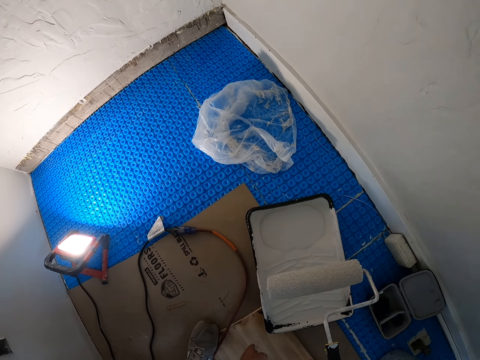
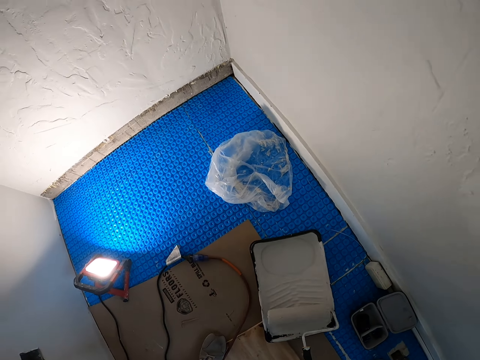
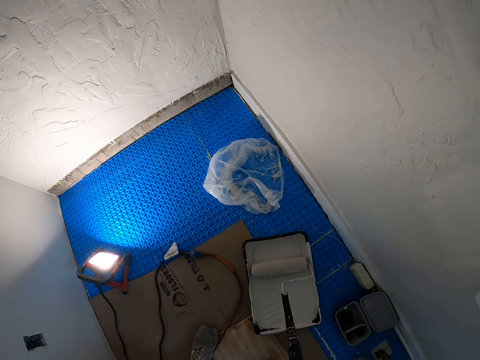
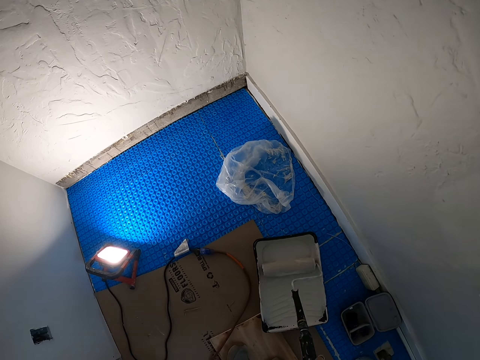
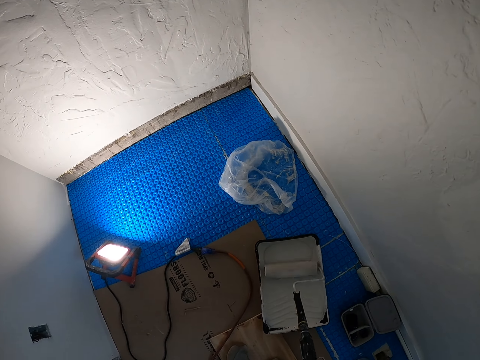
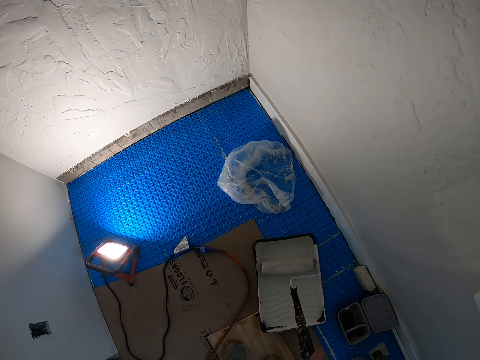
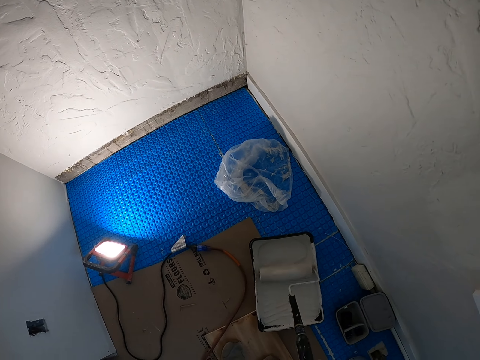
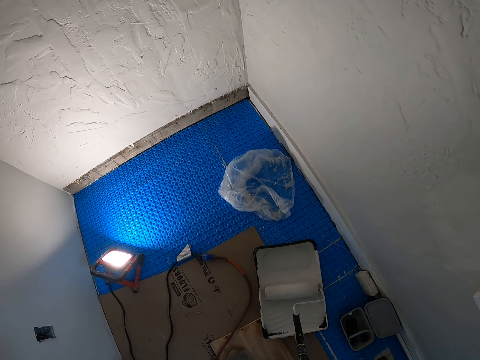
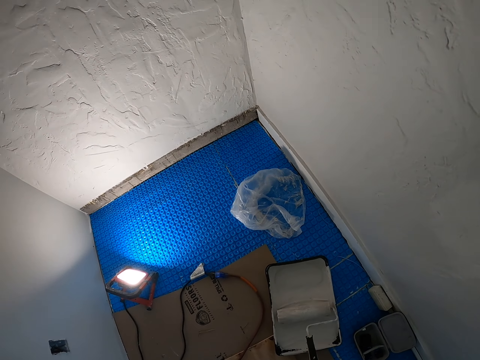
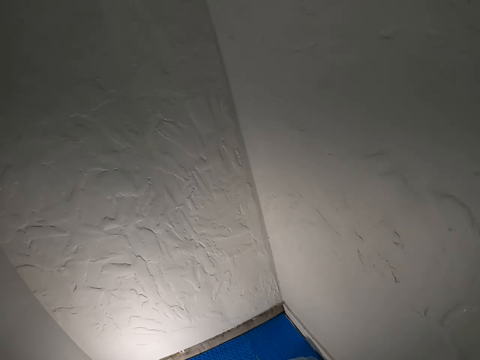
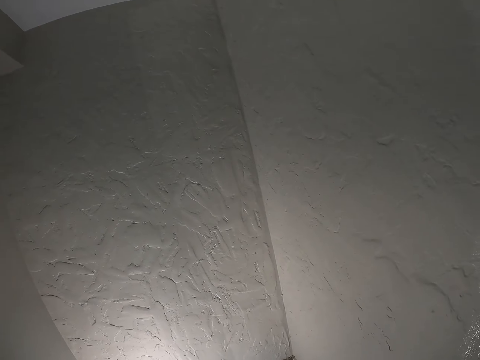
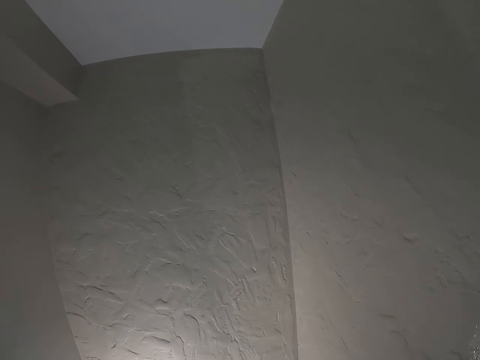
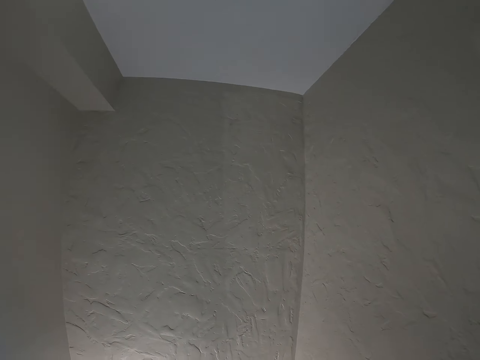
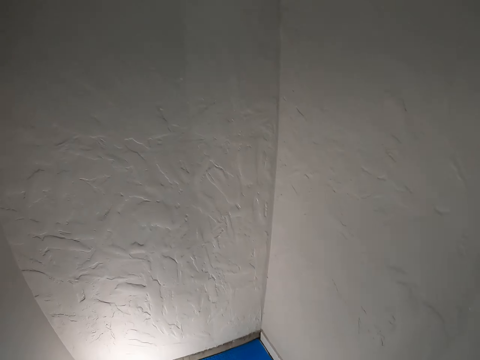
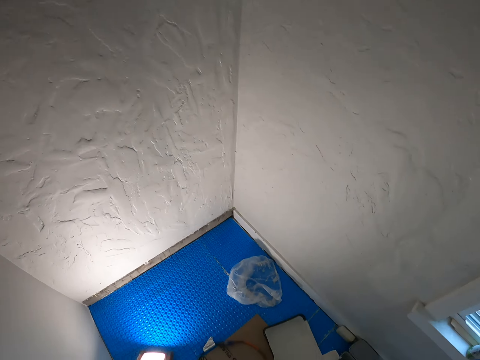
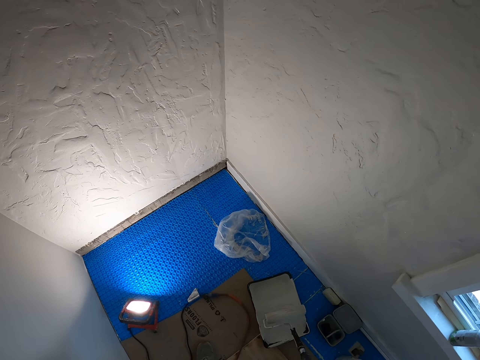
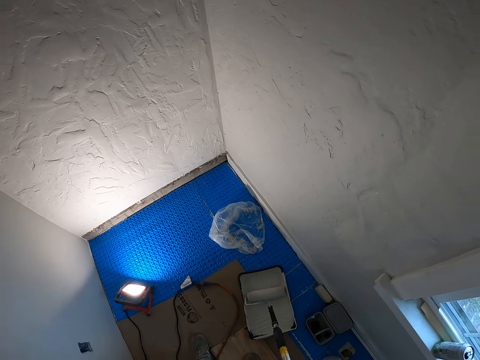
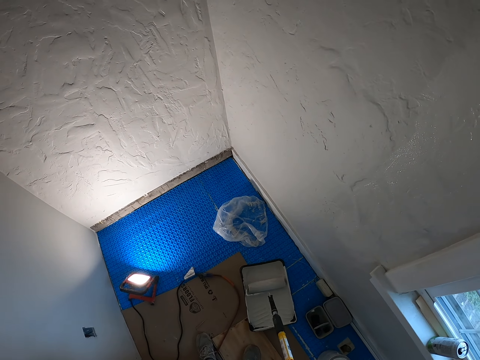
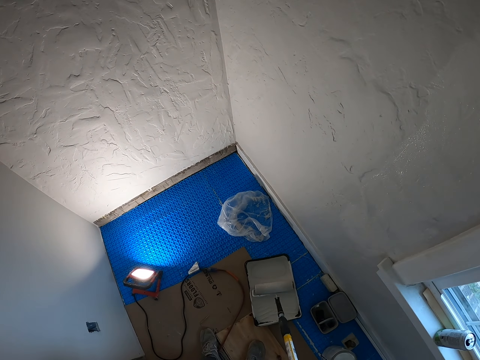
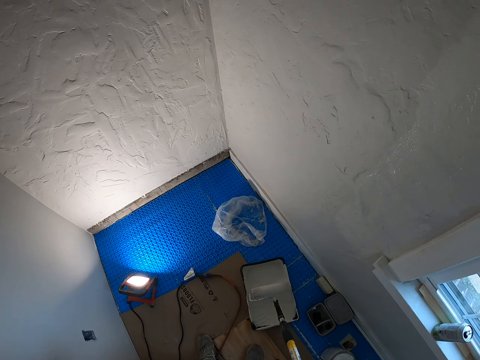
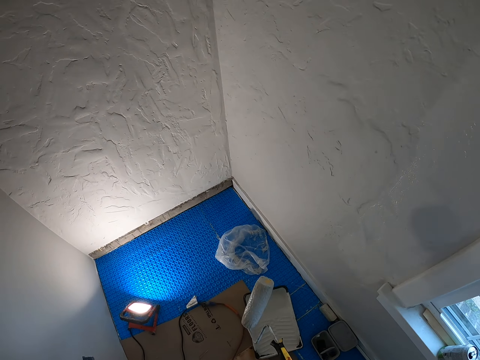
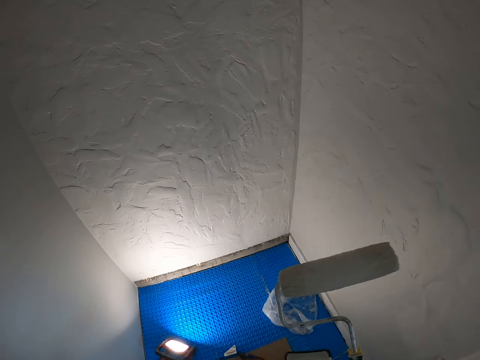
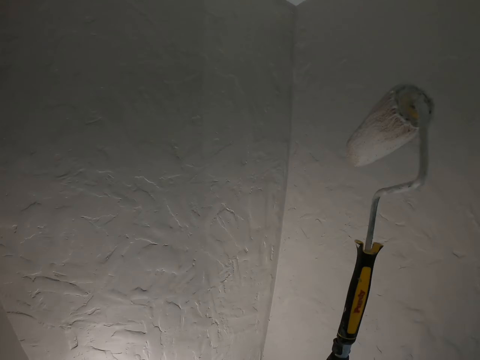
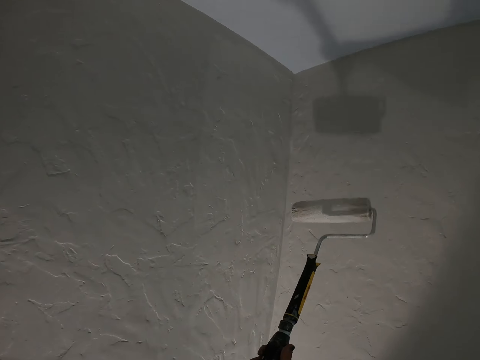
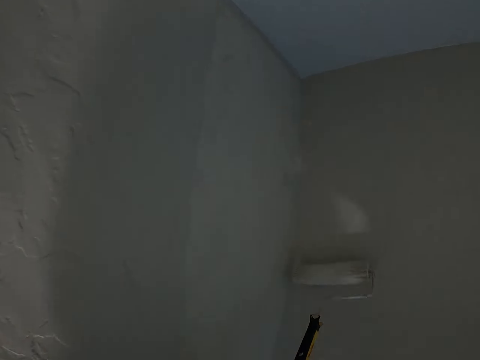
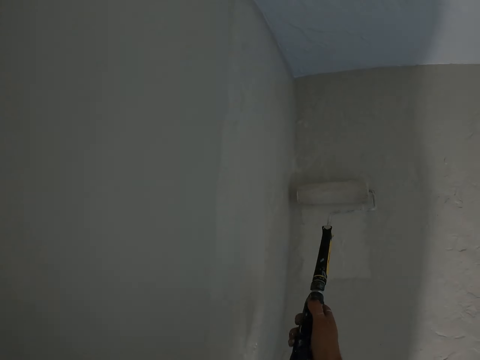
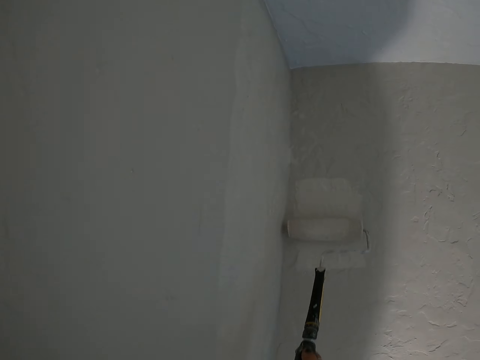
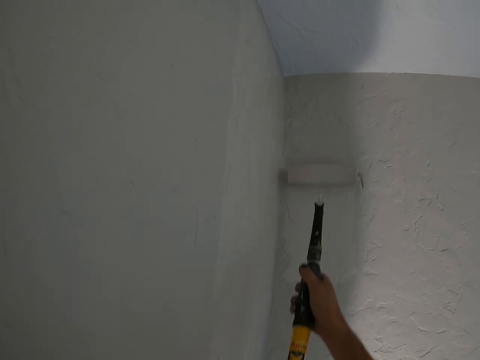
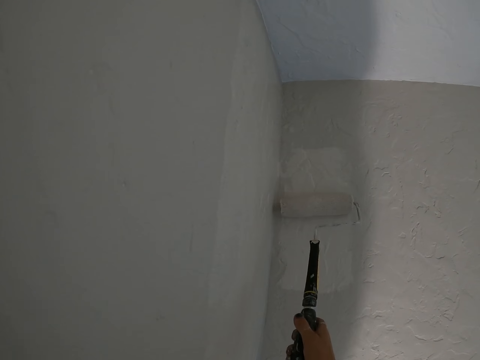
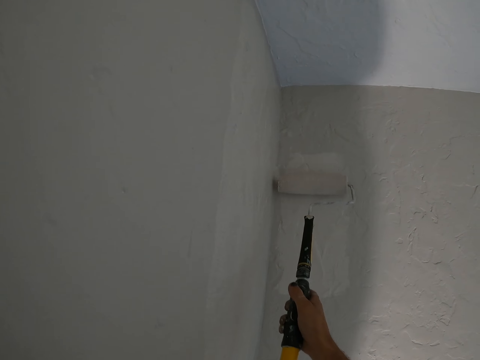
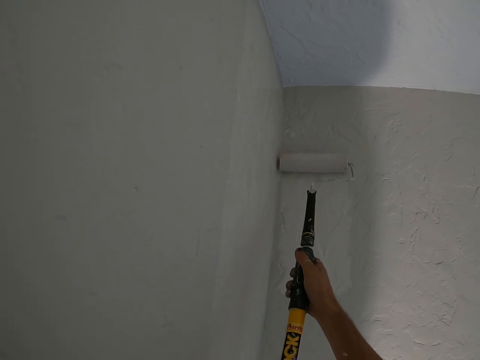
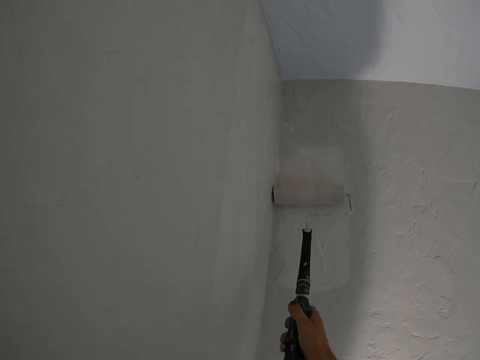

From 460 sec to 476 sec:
The camera wearer smears the paint. They look around. They turn around. They smear the paint. They roll a roller on a painting tray with paint. They paint a wall with a painting roller.

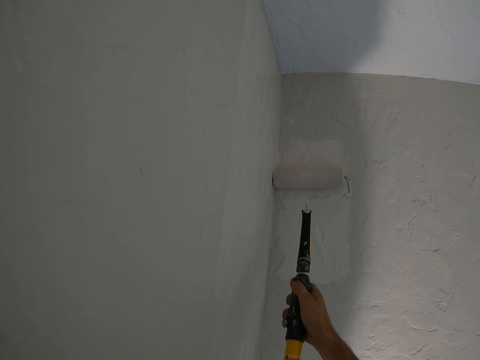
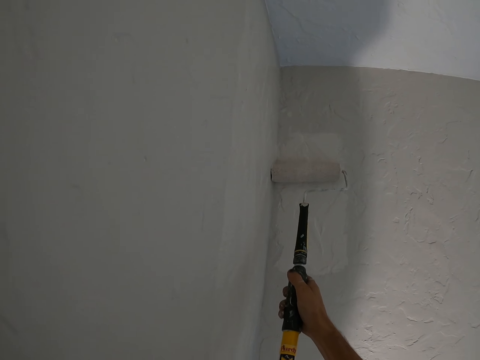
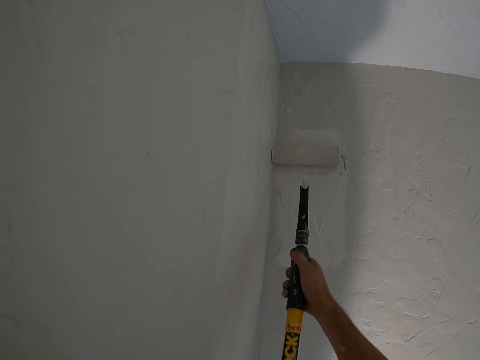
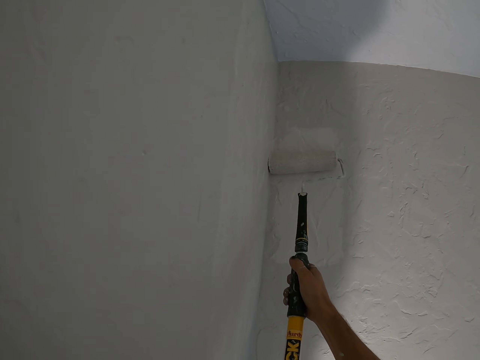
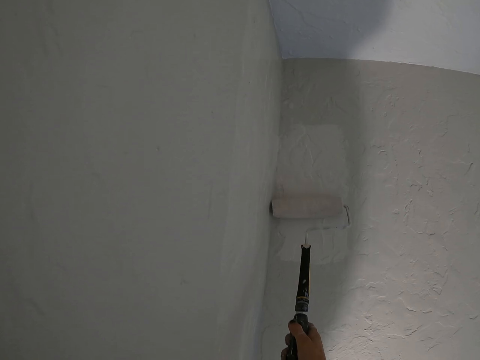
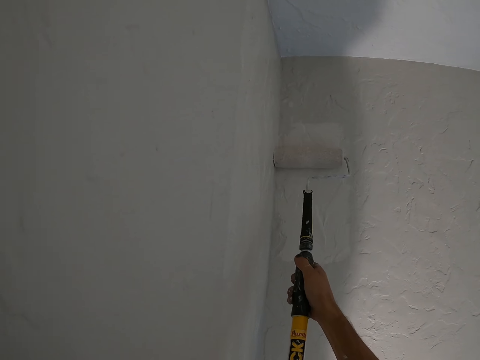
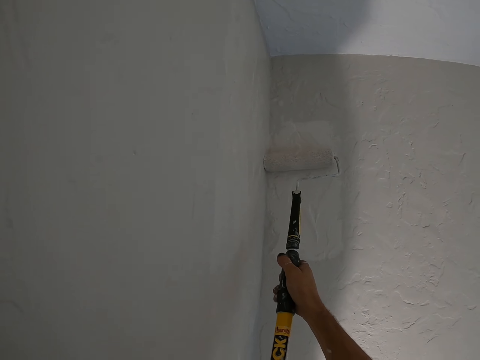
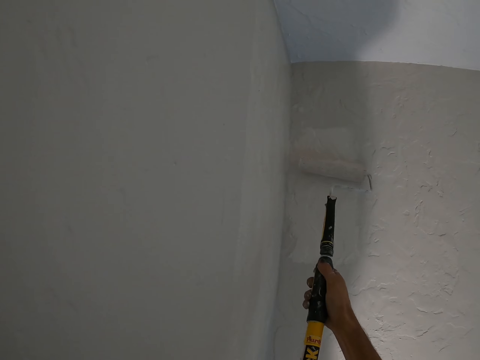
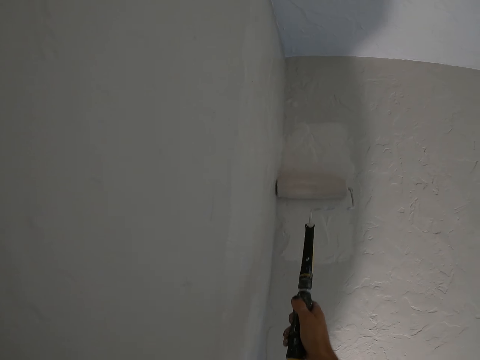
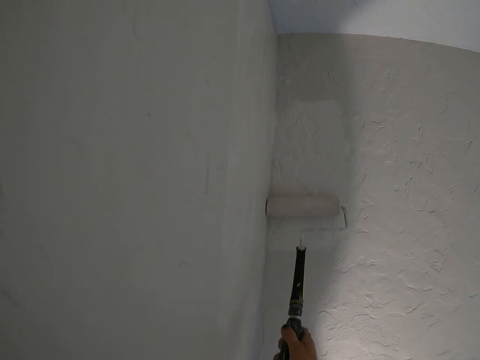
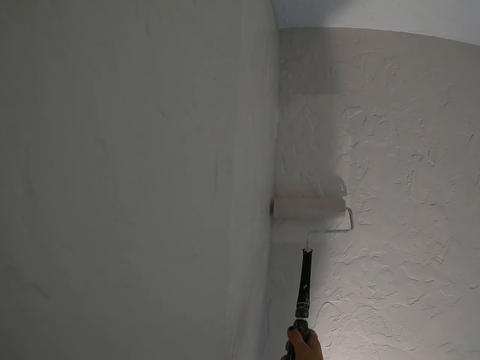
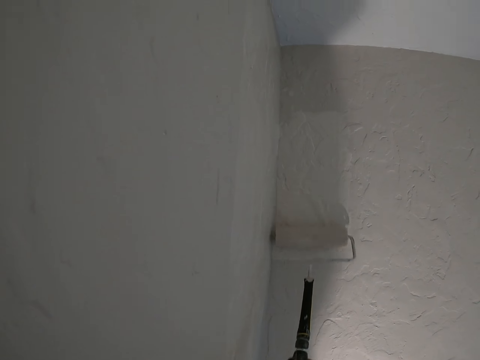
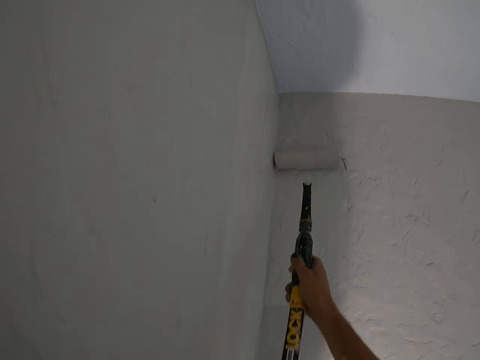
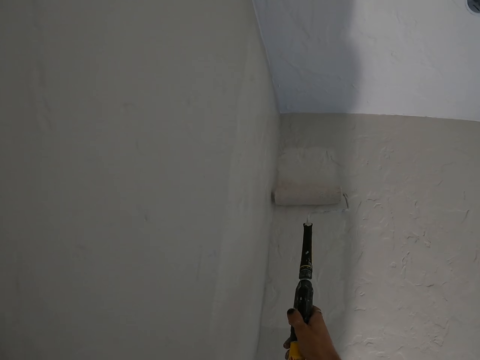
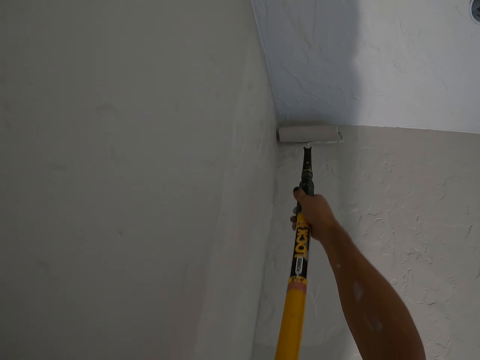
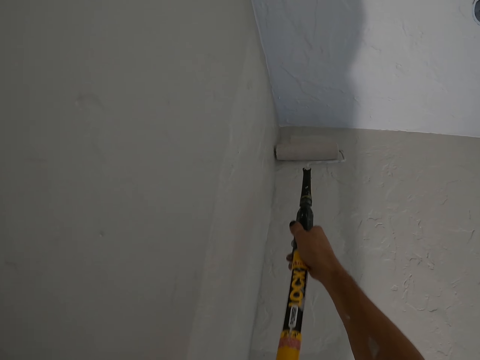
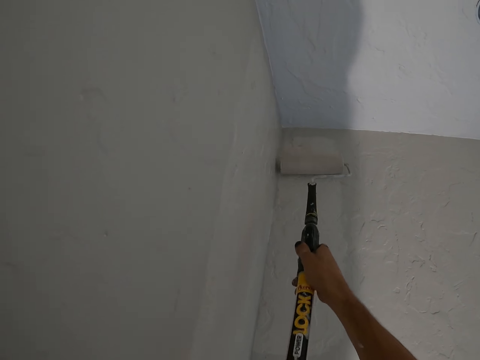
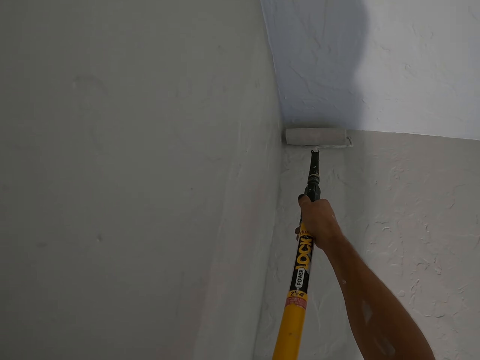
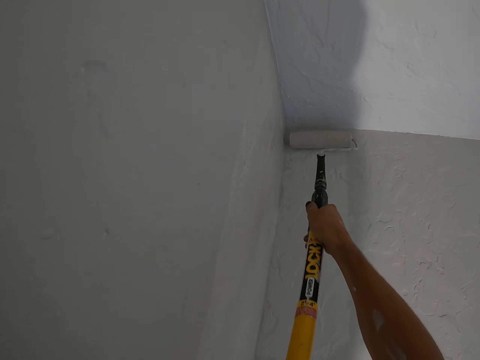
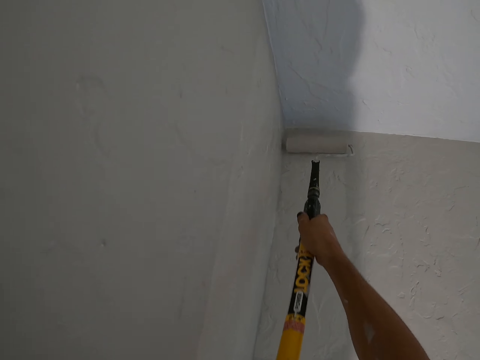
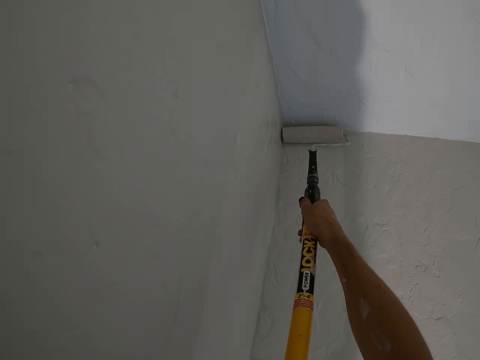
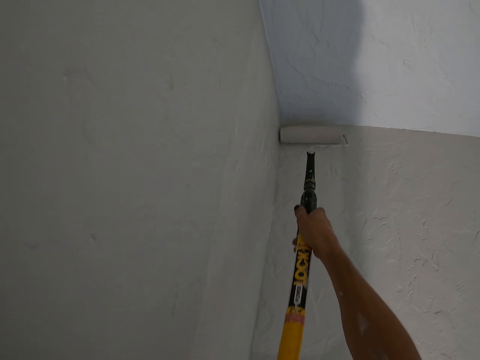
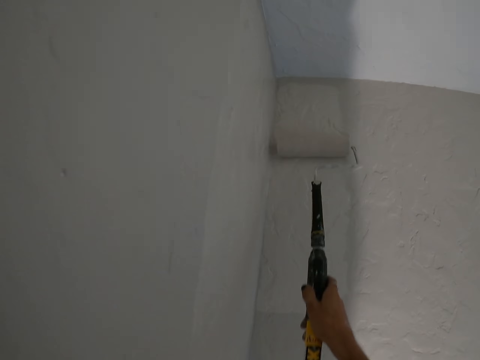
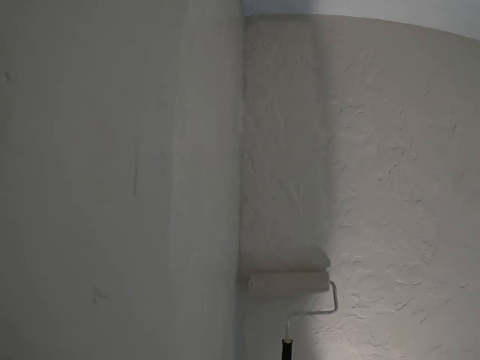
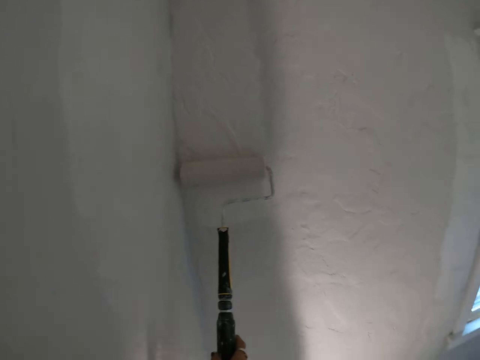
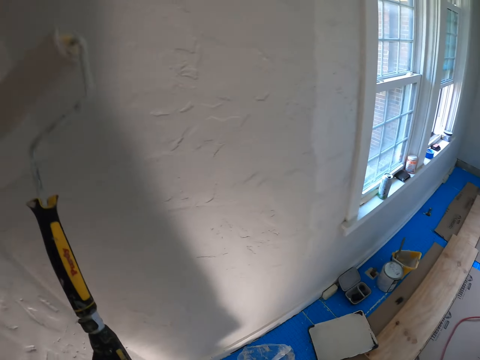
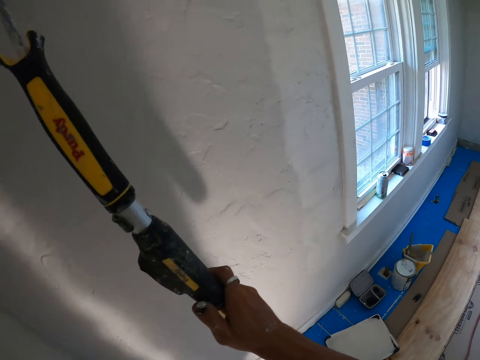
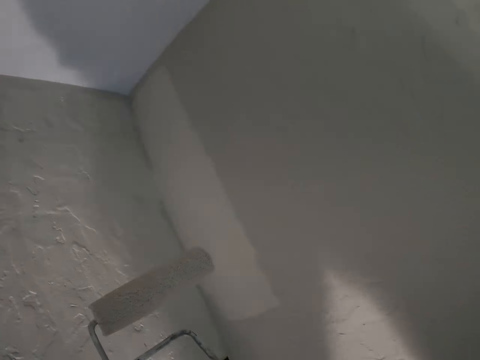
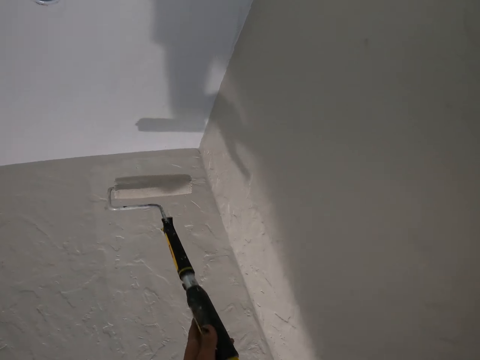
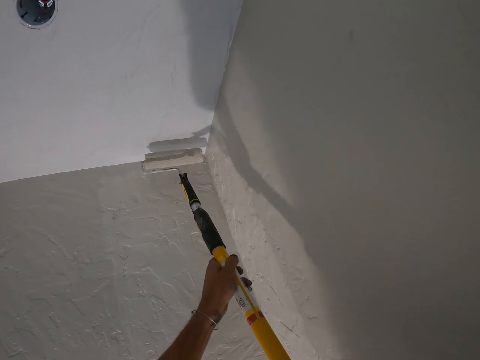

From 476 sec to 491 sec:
The camera wearer looks at the wall.
